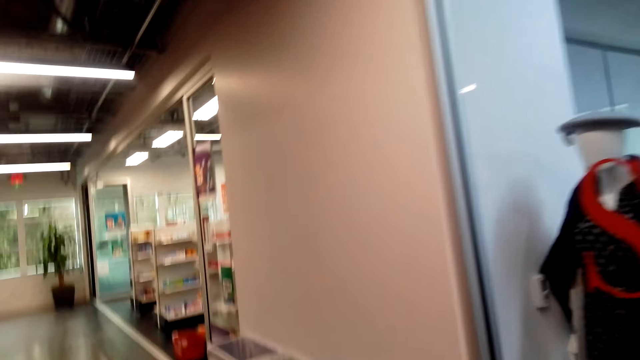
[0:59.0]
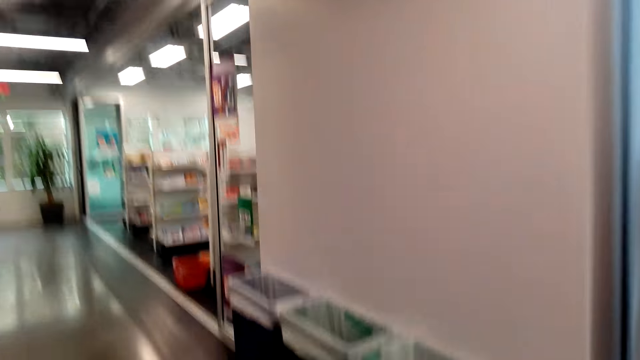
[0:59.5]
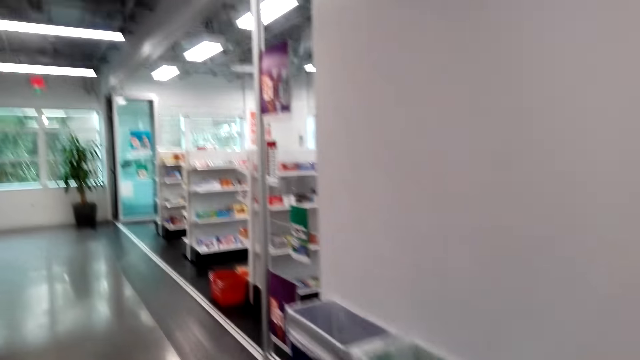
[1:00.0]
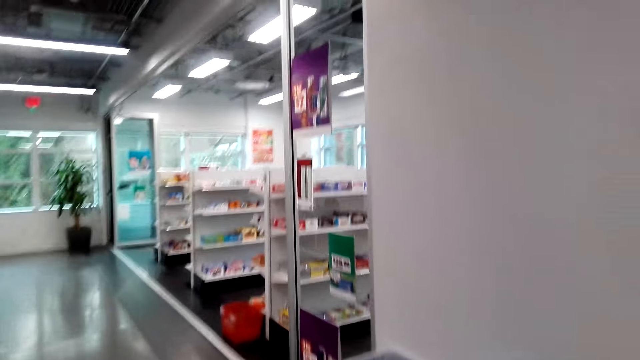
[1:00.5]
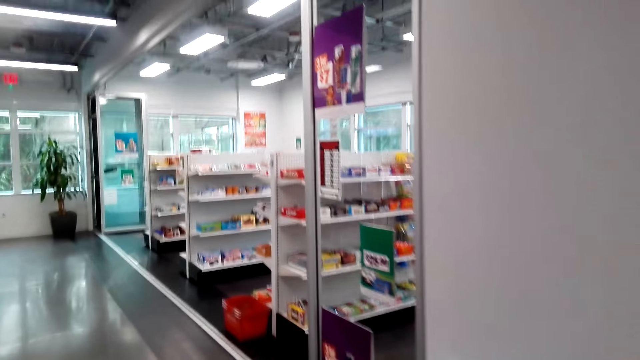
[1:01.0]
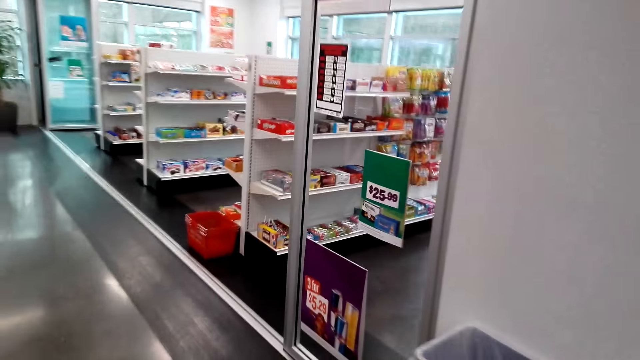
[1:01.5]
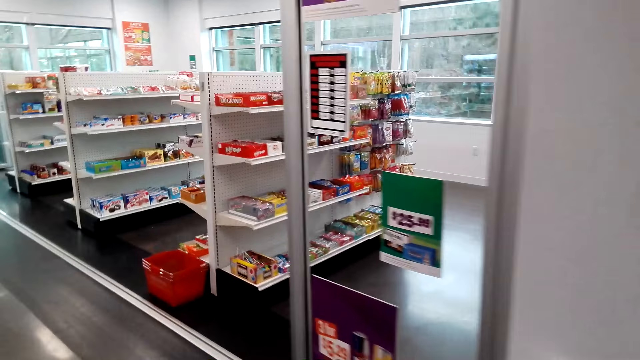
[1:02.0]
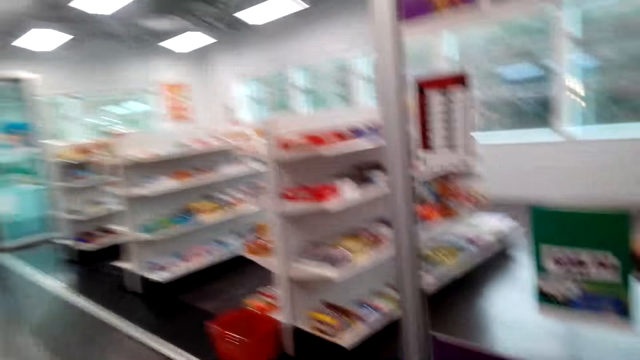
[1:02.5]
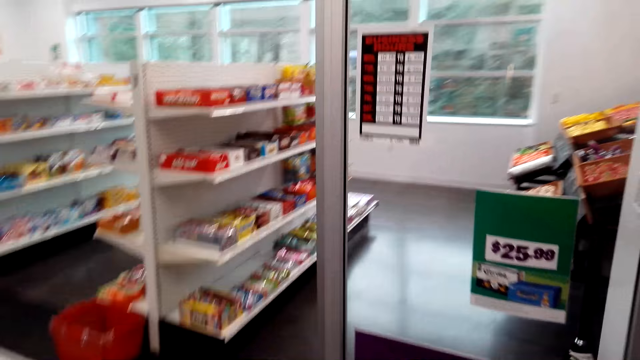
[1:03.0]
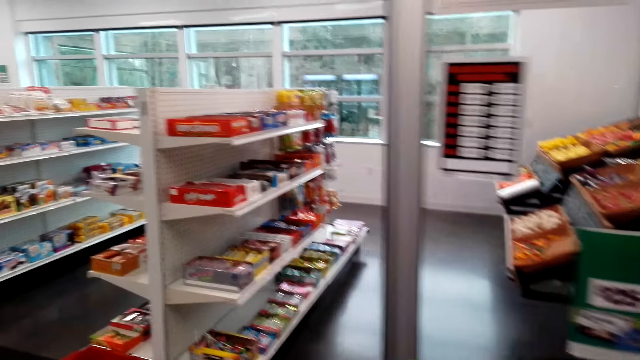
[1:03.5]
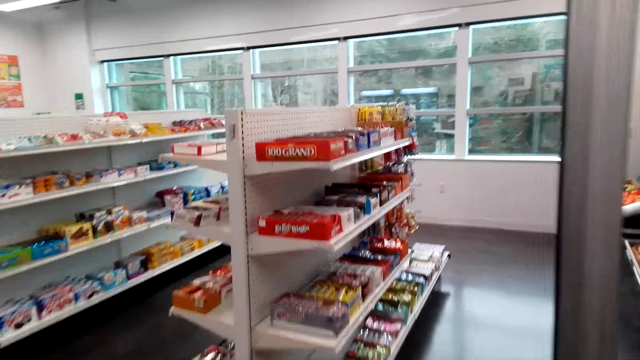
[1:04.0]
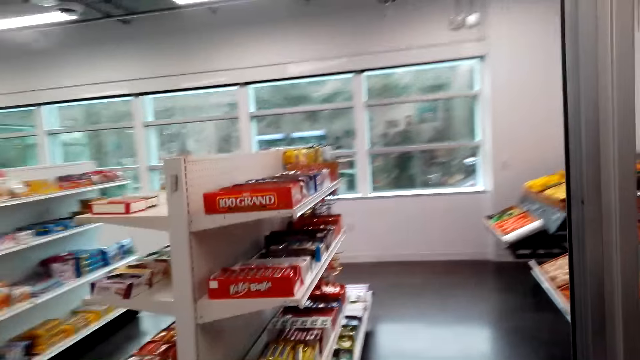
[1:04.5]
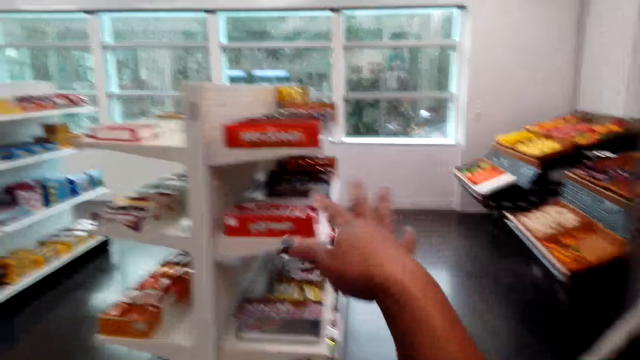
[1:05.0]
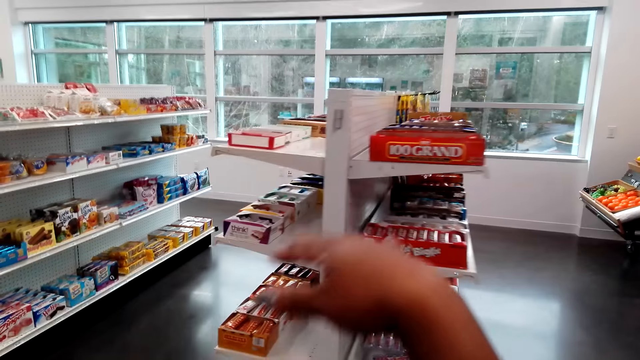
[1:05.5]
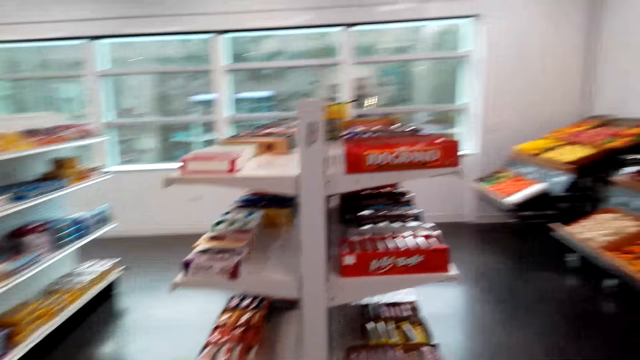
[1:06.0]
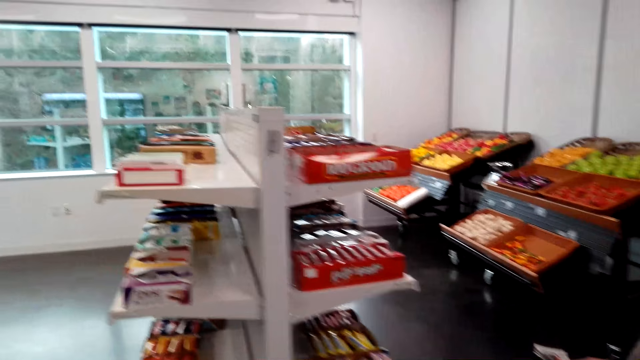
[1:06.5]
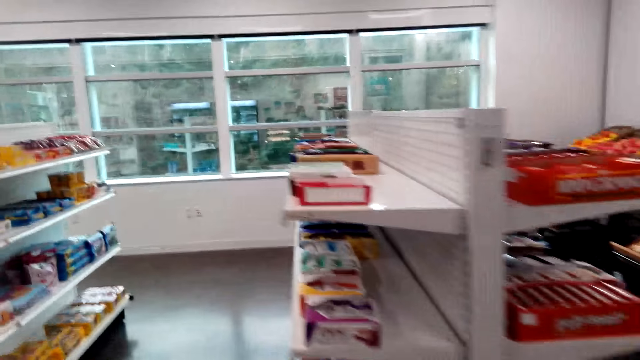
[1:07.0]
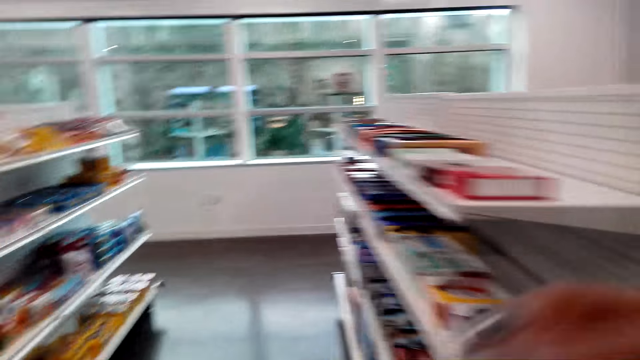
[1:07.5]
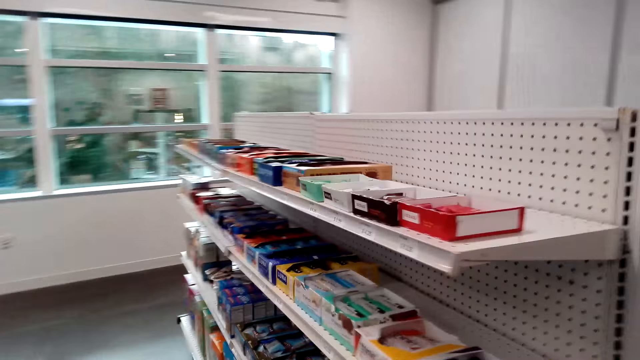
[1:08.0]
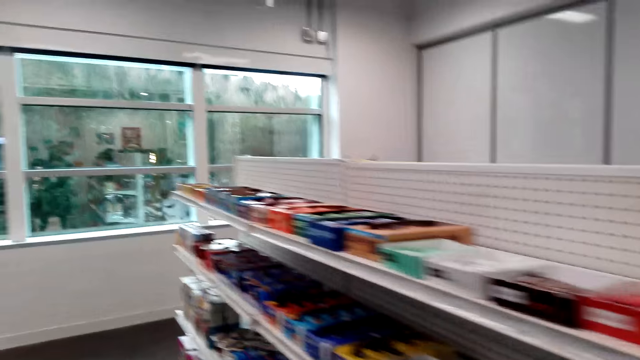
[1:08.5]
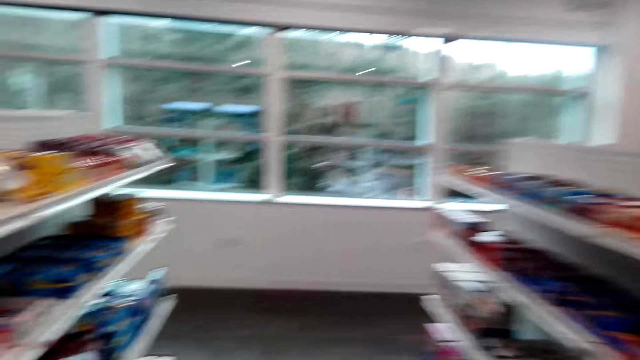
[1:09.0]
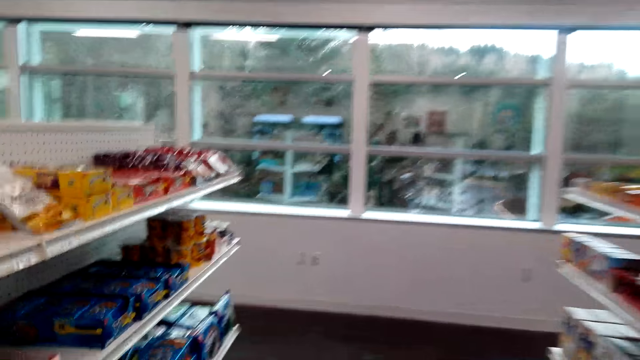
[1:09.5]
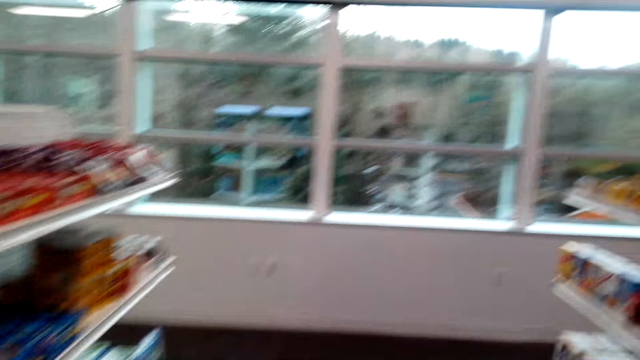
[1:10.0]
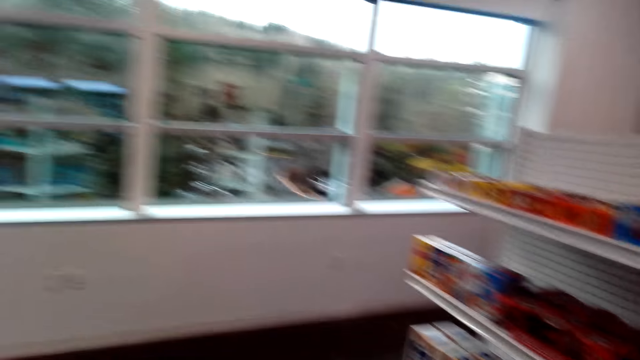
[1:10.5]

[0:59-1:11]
The camera wearer walks into the supermarket, moves the hand and walks around the grocery store.

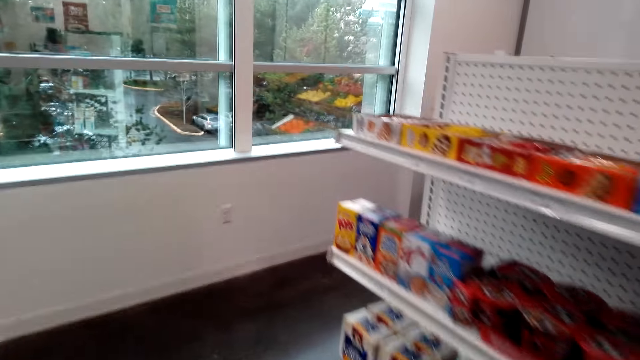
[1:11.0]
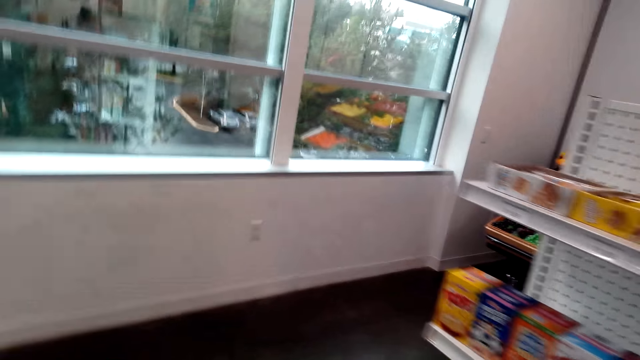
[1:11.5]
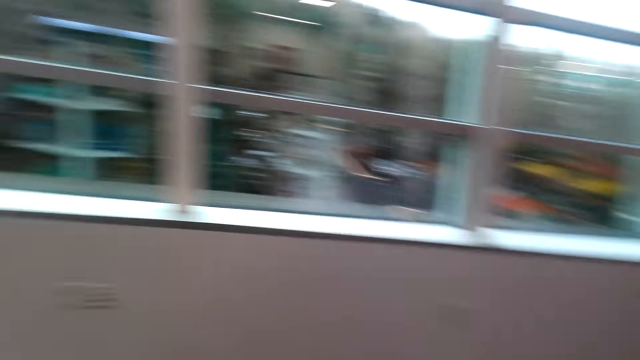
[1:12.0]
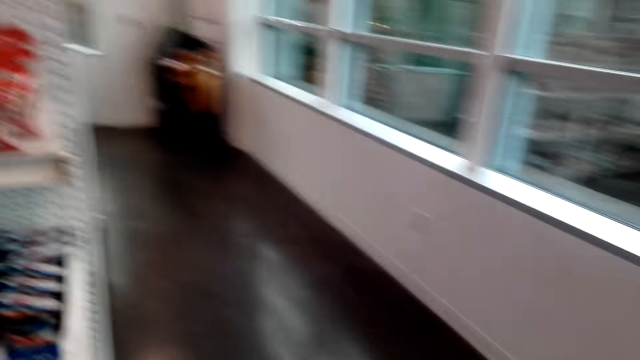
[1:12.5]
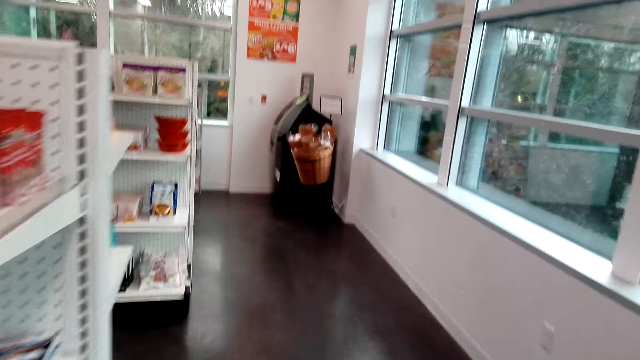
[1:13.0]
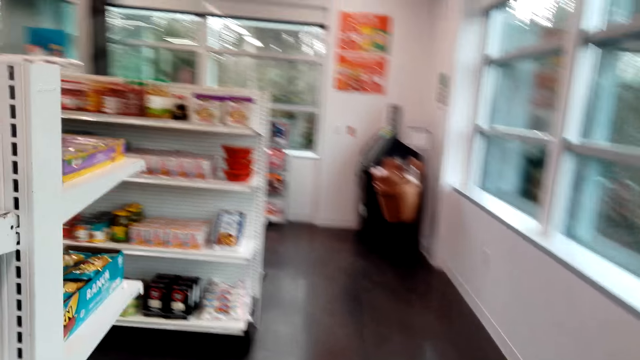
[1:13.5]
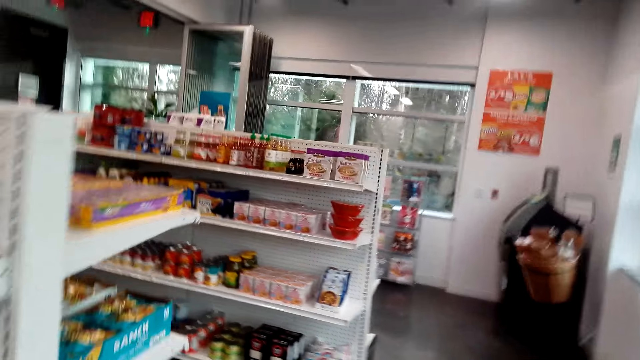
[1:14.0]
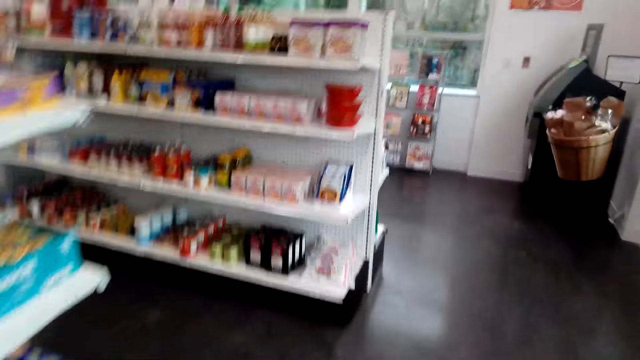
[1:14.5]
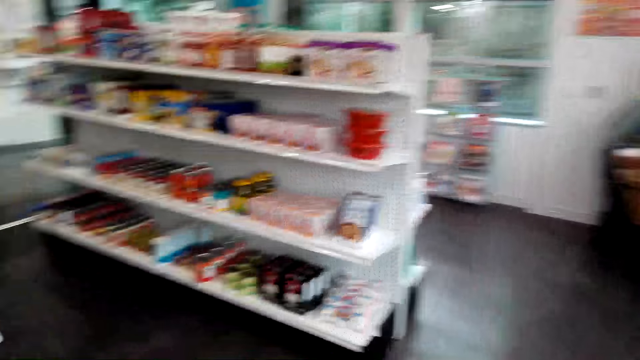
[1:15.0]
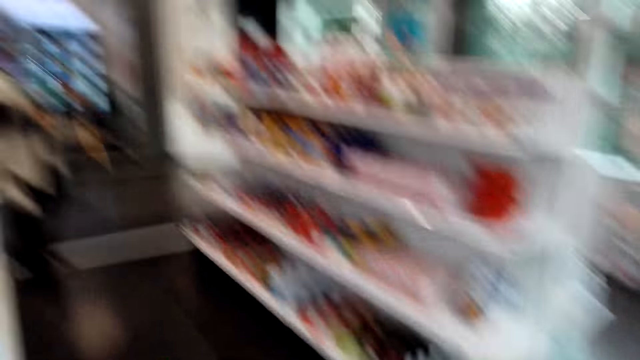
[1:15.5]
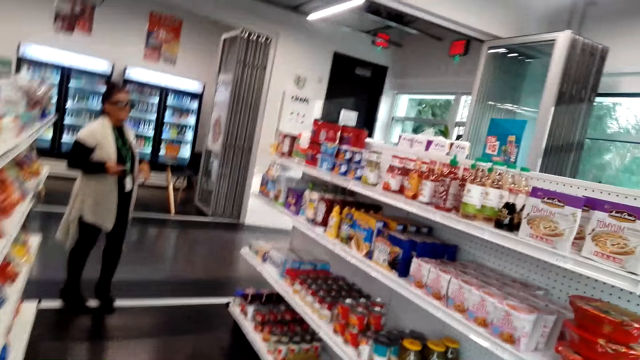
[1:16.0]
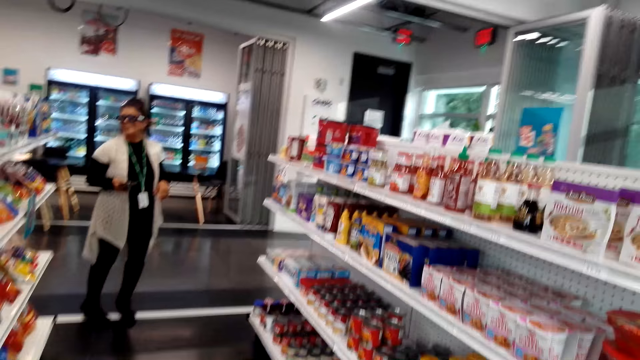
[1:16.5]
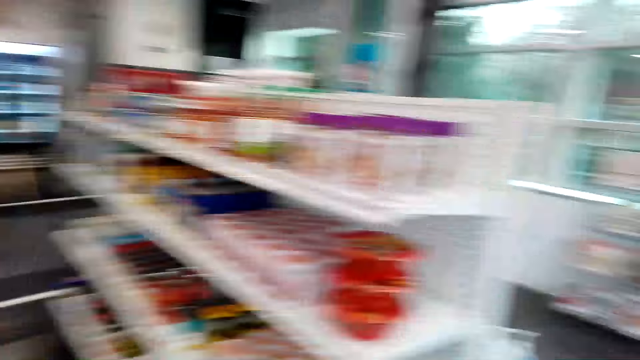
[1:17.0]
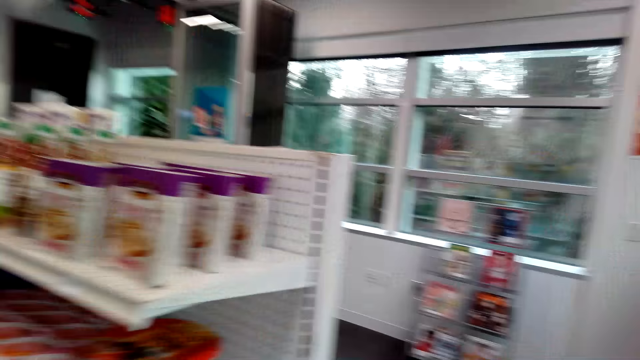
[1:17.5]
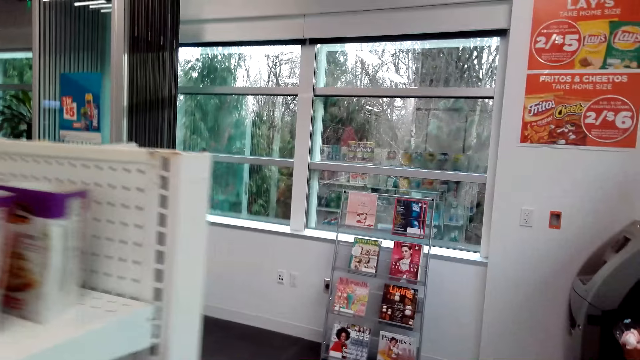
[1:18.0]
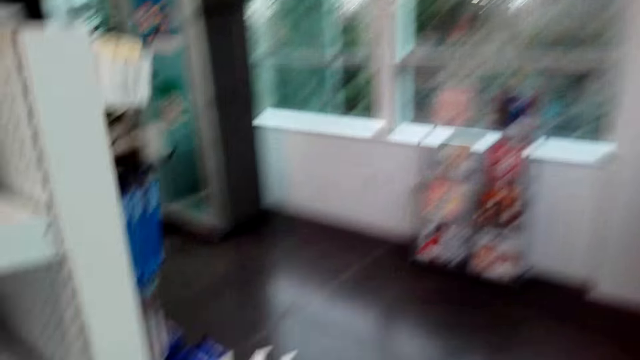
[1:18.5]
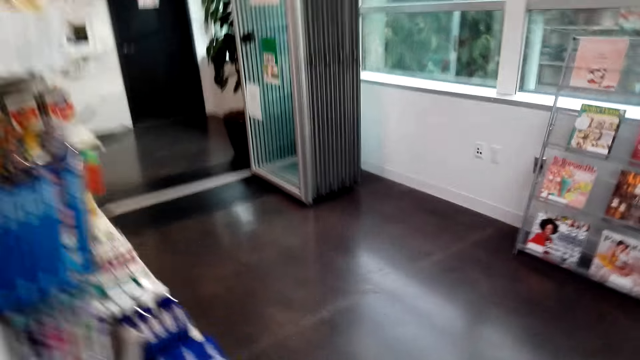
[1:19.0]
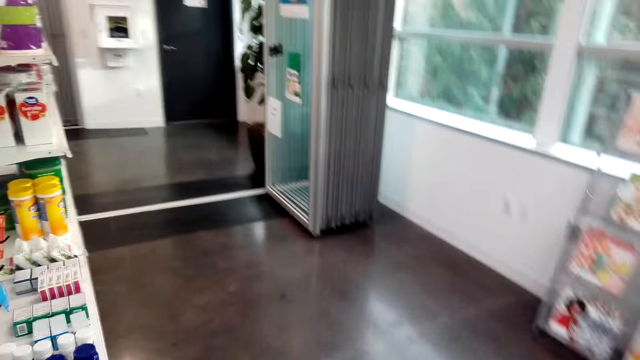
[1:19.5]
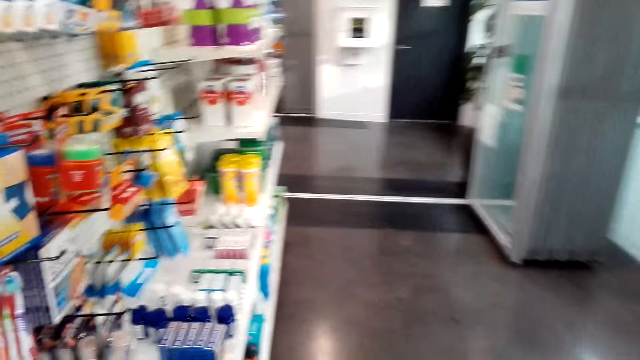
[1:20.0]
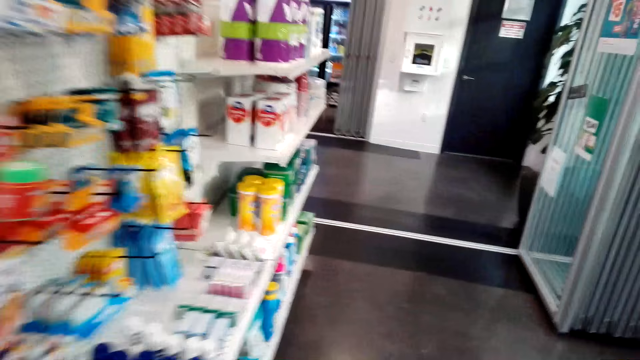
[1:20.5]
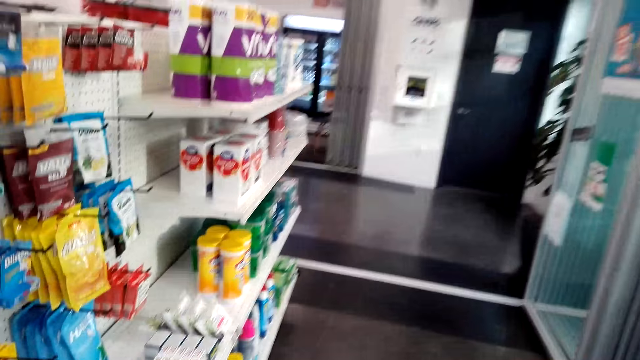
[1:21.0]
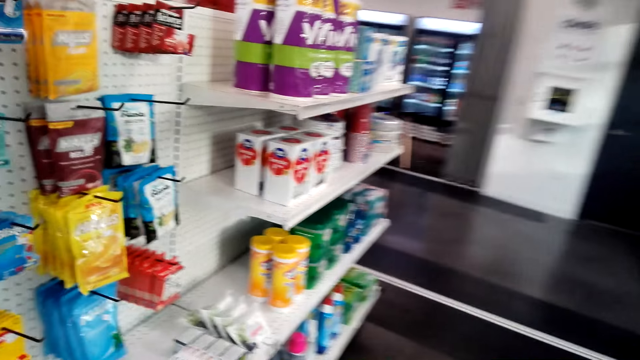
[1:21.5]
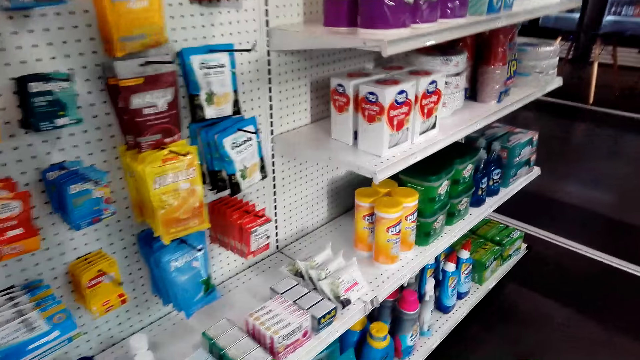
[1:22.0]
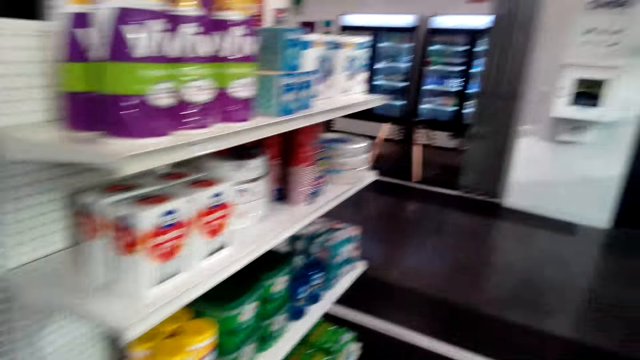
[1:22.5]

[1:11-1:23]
A female converses with the camera wearer. The camera wearer walks around the grocery store.
